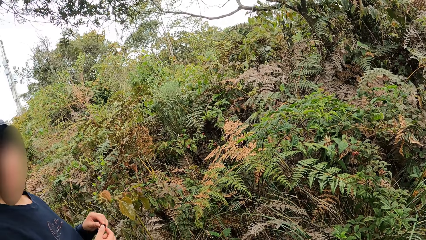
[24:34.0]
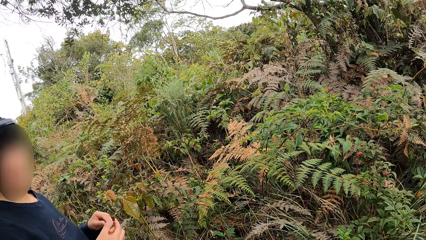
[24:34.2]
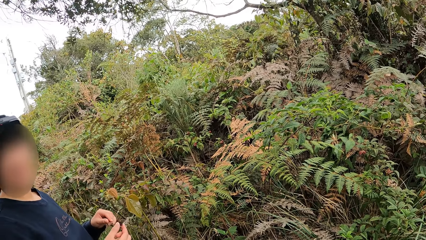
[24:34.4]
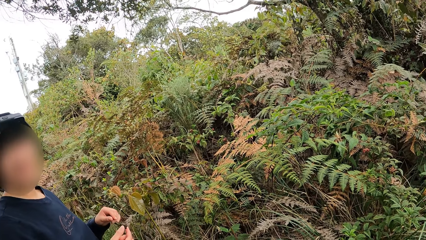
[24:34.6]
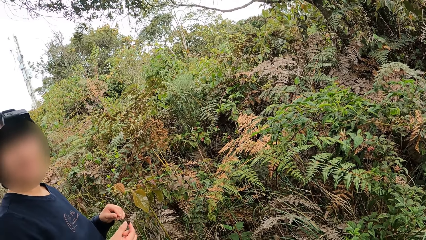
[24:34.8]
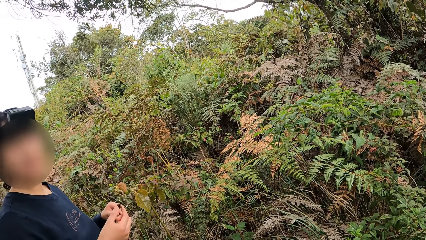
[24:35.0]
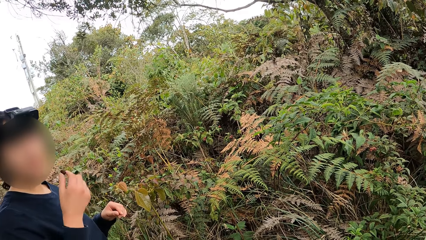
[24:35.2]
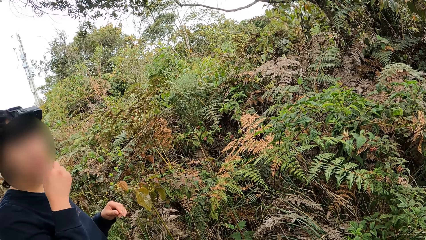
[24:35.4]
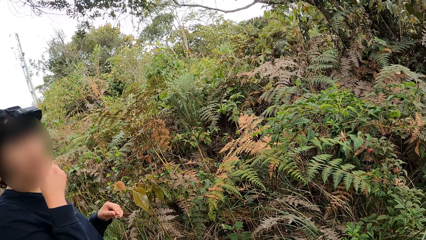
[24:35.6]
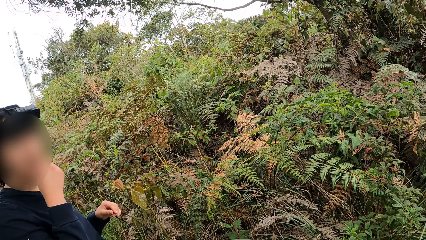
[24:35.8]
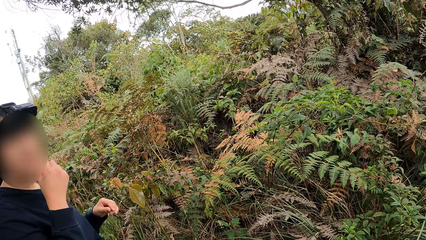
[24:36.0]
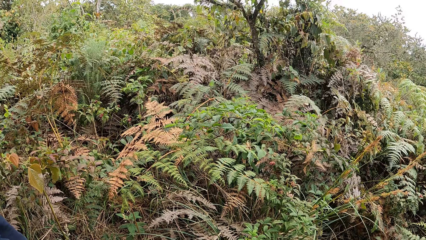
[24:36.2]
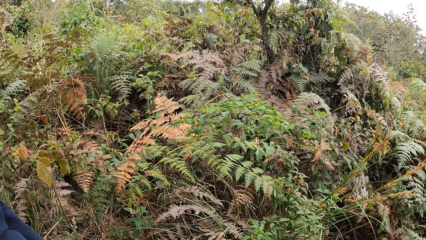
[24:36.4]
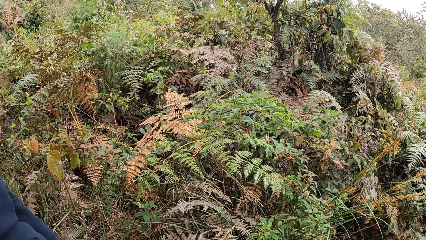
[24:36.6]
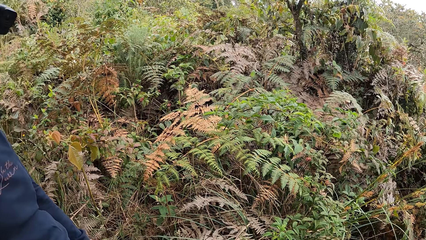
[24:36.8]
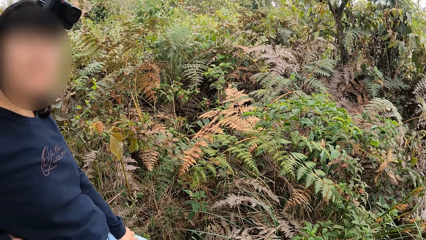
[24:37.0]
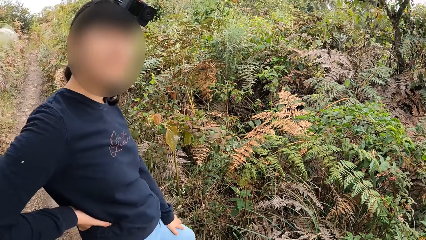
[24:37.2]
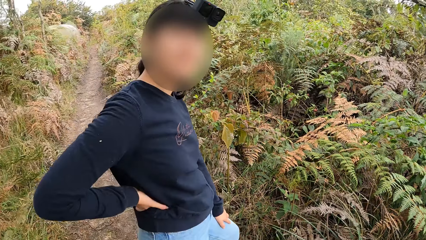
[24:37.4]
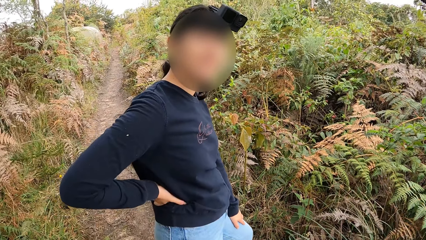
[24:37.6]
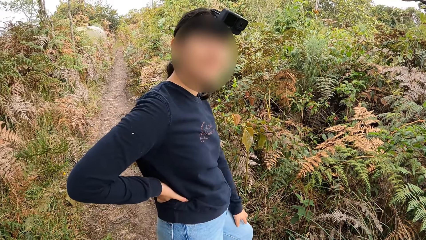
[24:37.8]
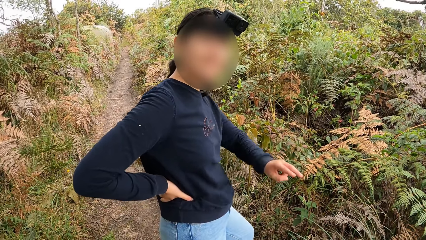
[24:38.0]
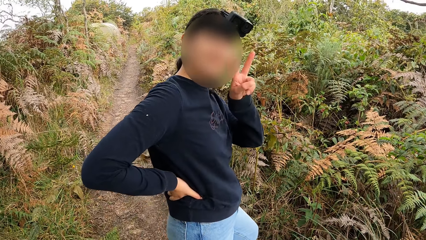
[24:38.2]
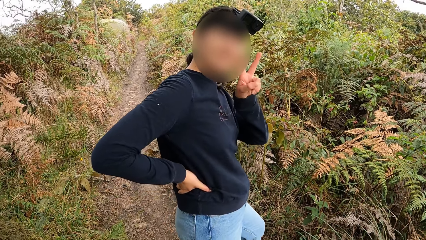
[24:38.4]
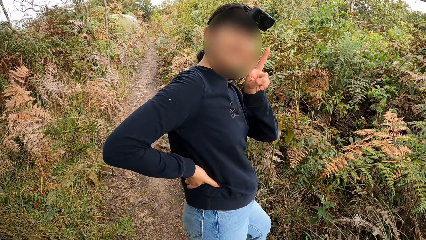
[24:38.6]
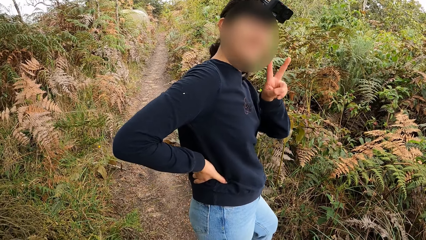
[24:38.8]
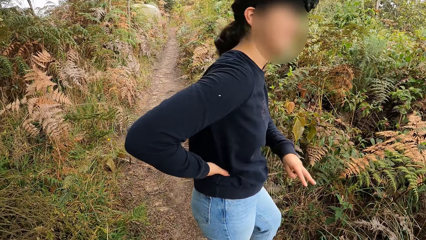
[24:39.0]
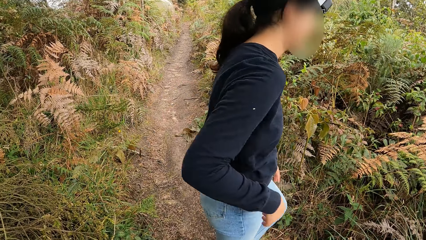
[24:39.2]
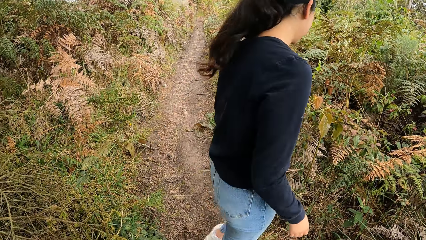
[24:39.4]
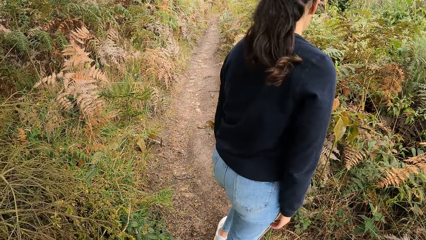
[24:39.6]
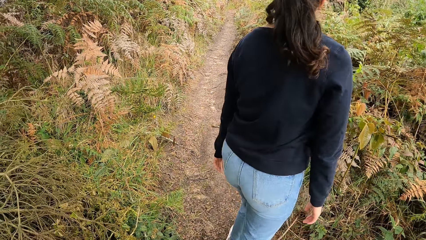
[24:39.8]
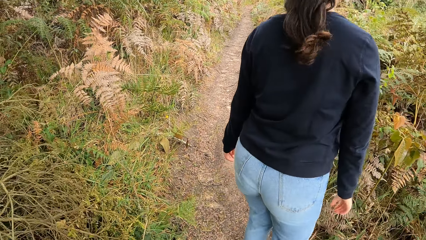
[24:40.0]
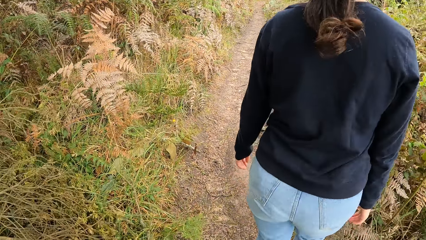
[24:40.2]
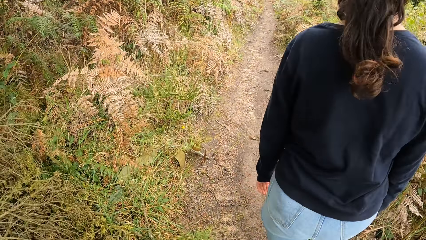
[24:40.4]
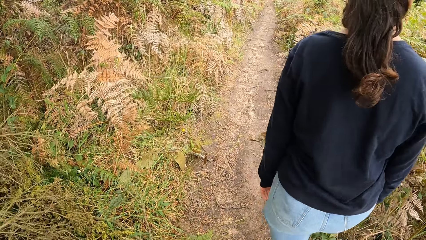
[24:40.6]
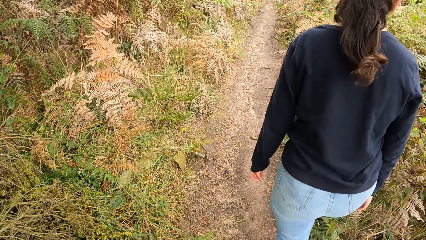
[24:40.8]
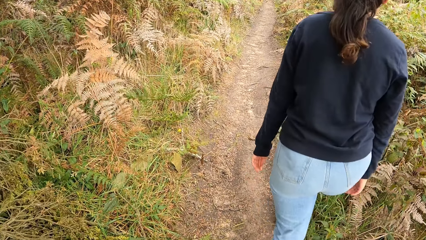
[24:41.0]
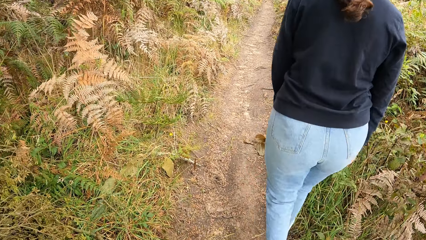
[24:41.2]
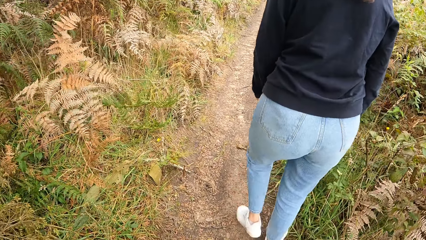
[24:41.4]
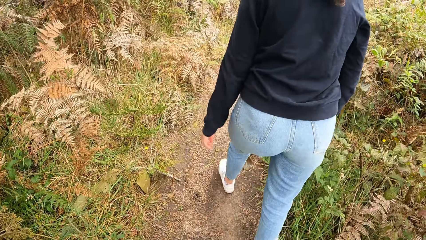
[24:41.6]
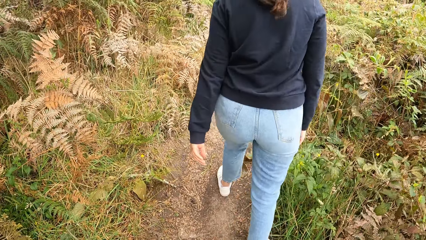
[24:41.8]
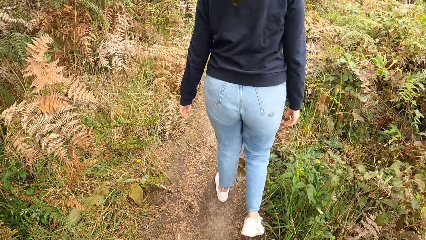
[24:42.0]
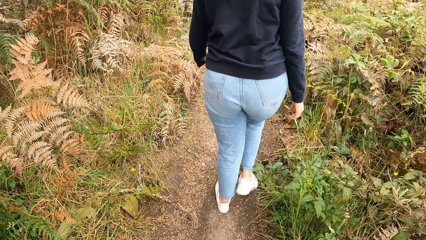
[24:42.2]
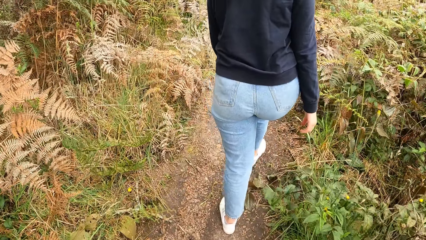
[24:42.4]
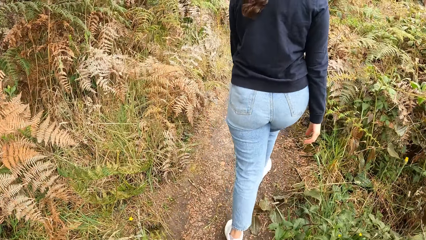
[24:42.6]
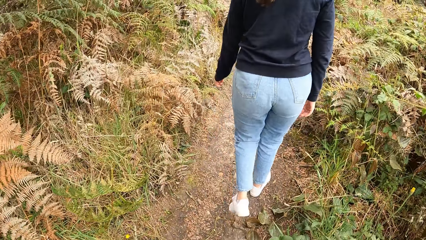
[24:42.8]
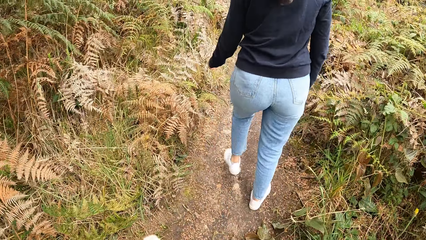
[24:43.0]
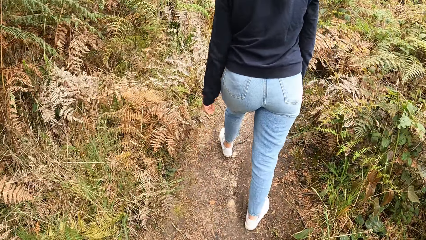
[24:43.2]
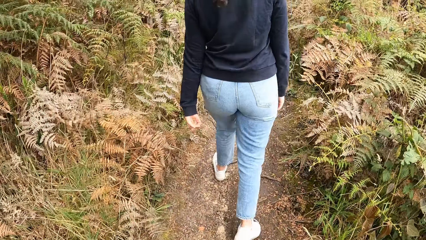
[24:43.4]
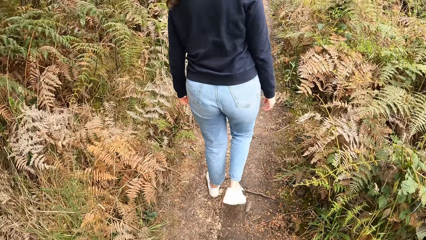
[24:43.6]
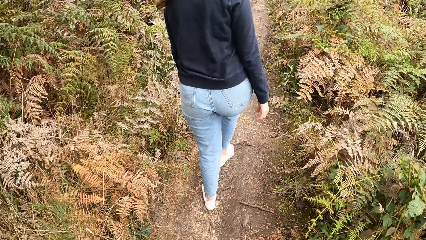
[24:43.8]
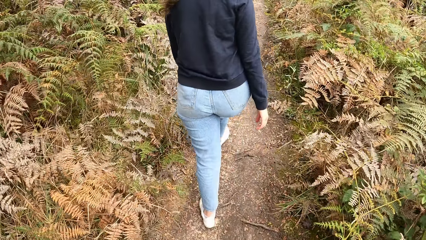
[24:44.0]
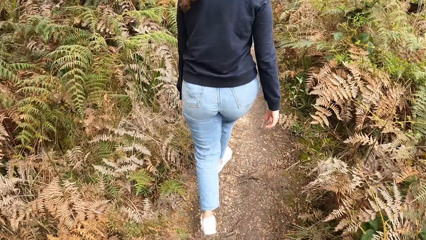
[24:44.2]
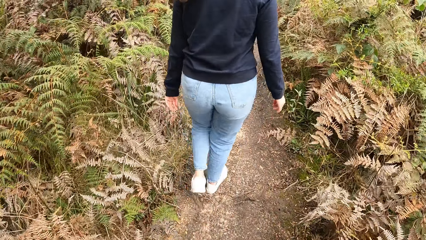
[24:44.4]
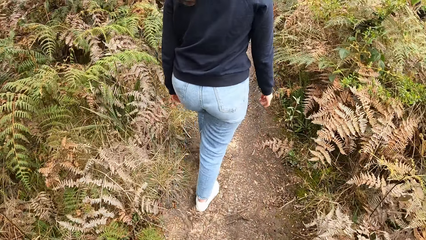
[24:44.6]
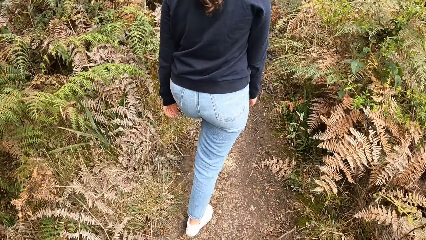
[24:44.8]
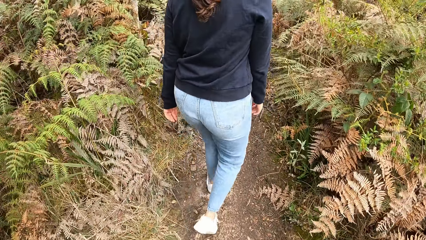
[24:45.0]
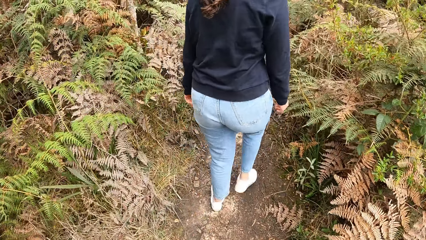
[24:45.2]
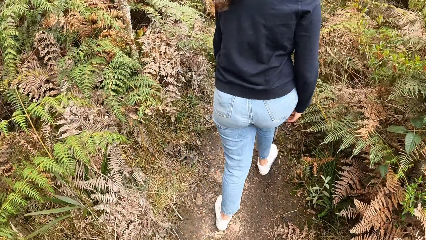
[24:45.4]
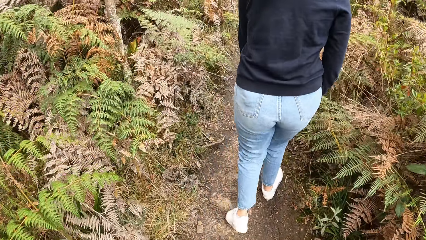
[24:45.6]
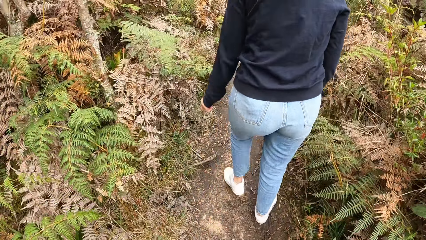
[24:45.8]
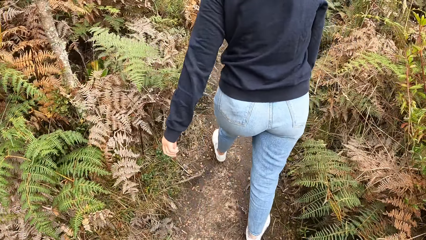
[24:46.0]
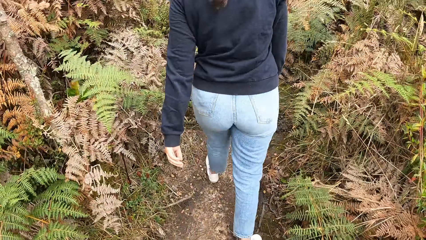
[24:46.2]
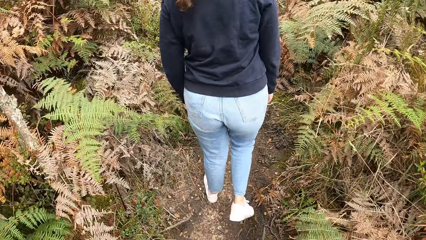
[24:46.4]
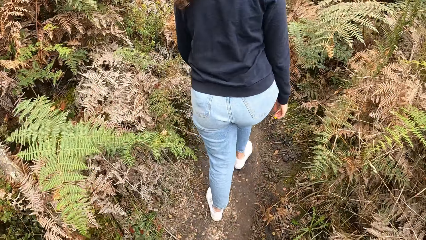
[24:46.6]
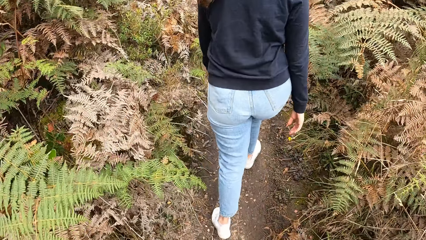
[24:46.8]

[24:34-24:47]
A woman eats fruit. The camera wearer turns round. The woman interacts with the camera wearer. The woman walks on the road. The camera wearer walks along the pathway with the woman.

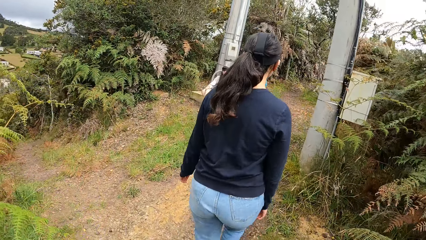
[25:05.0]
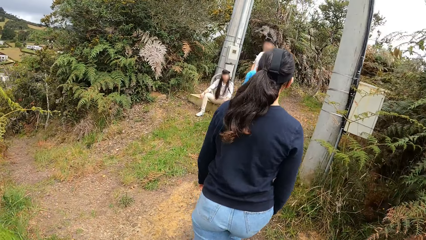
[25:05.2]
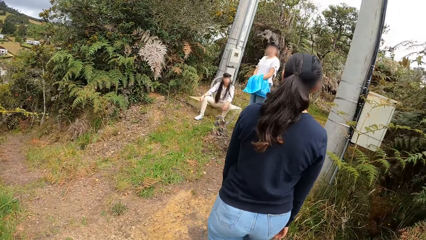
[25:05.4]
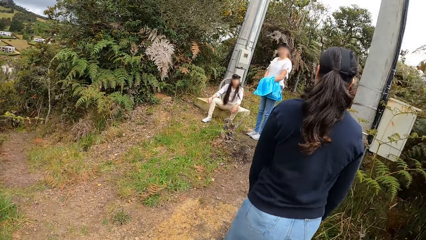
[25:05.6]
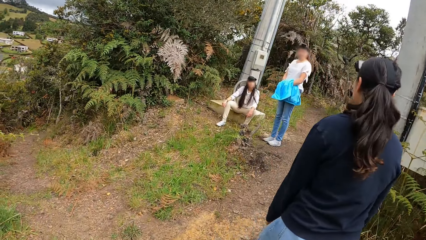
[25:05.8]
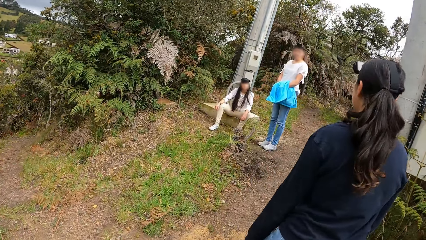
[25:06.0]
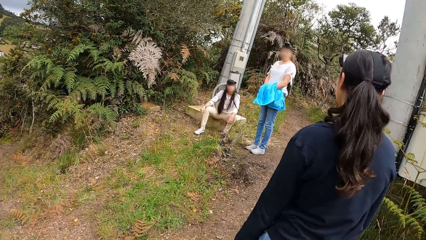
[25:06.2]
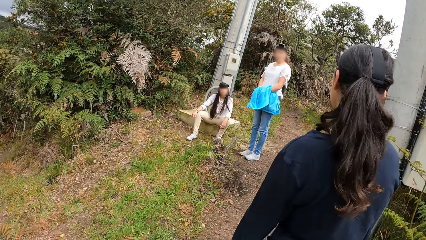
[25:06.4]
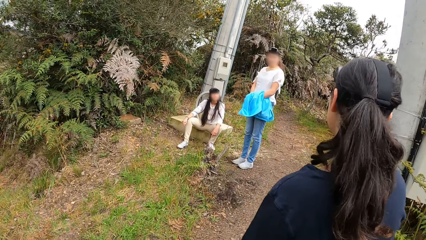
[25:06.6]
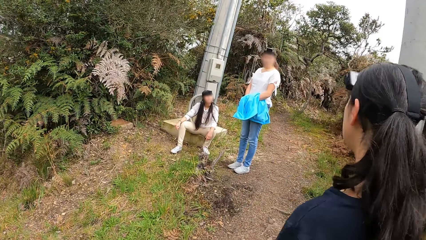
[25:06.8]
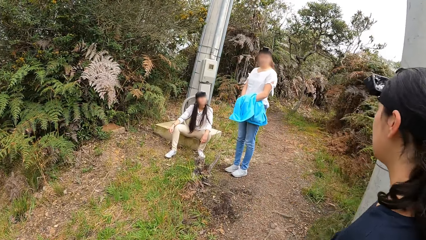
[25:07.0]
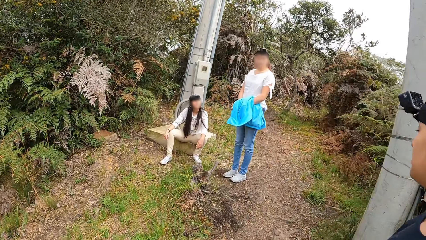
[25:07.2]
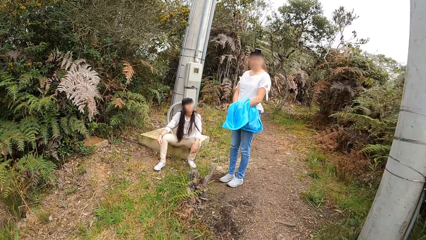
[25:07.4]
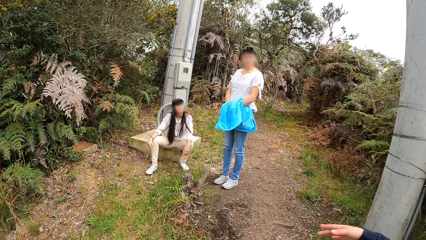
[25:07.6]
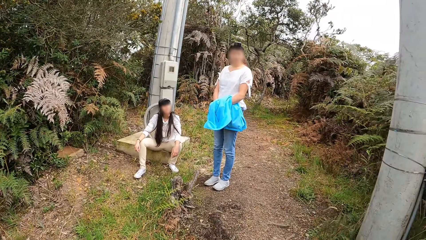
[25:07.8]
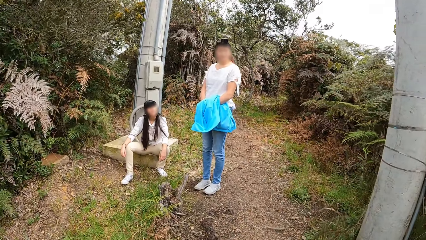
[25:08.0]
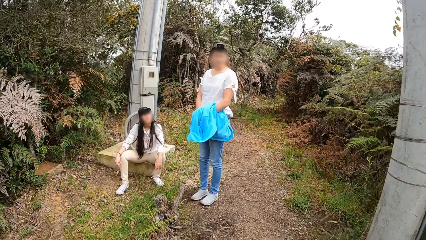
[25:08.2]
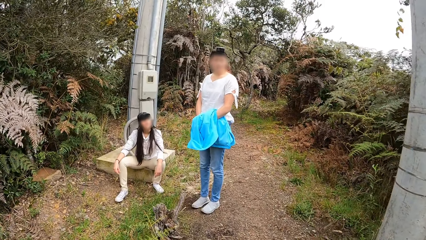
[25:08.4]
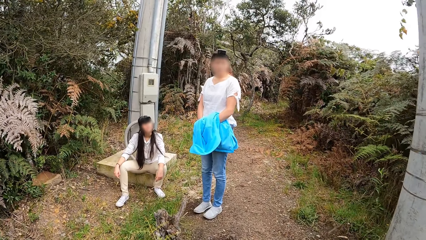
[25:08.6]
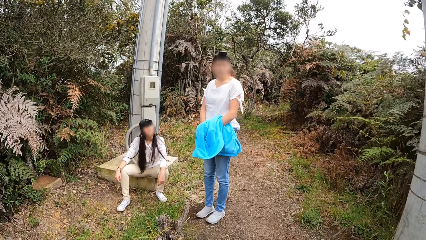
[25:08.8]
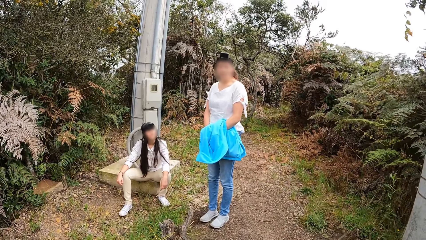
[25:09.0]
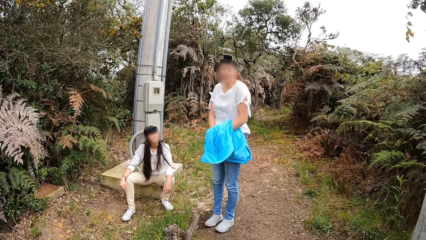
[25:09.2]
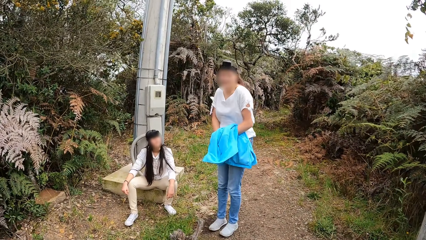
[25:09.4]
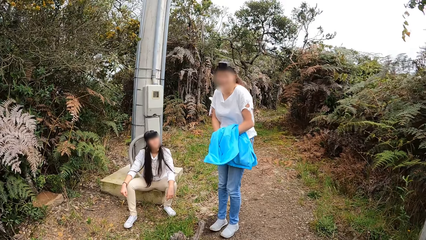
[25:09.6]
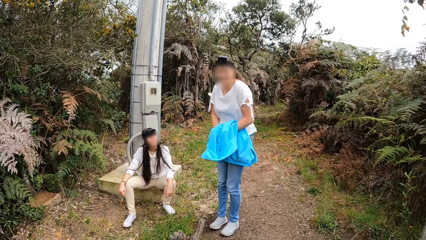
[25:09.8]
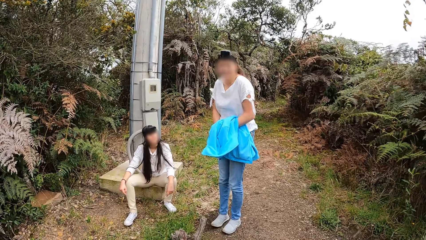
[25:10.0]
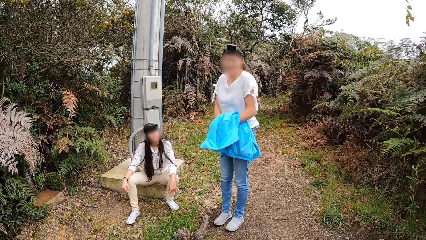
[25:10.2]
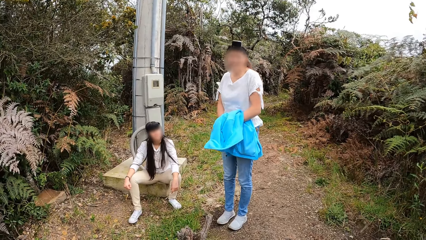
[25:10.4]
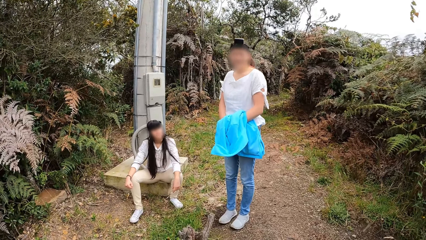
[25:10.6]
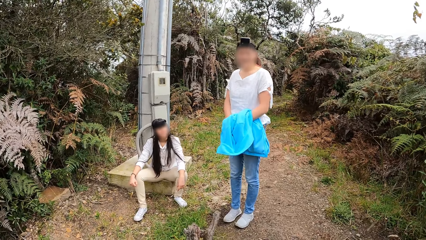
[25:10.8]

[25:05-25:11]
A woman interacts with a second woman and a third woman. The second woman laughs.
